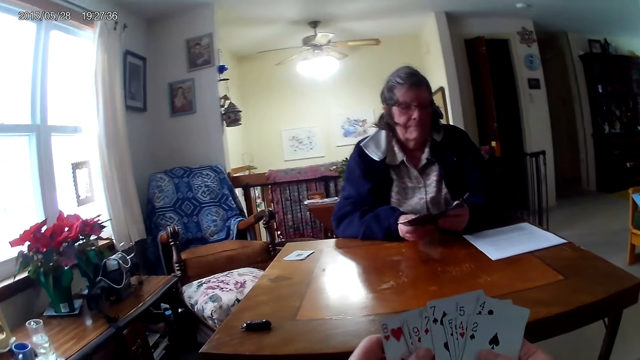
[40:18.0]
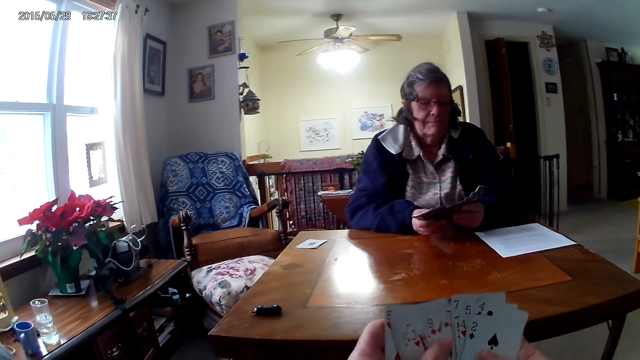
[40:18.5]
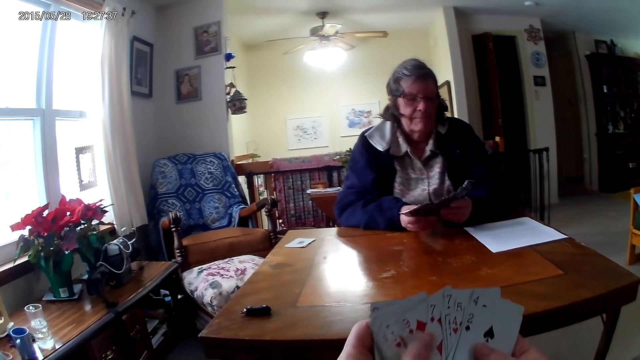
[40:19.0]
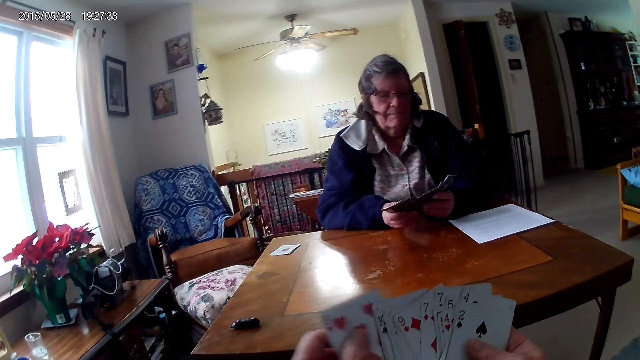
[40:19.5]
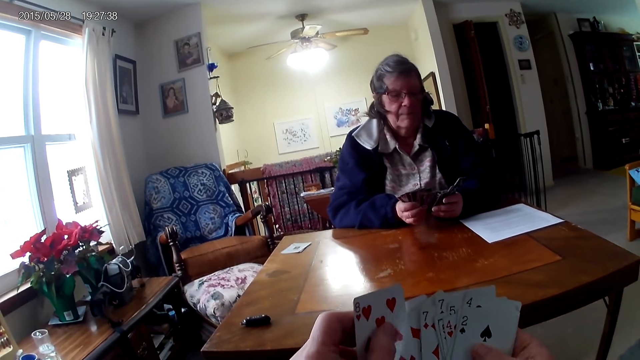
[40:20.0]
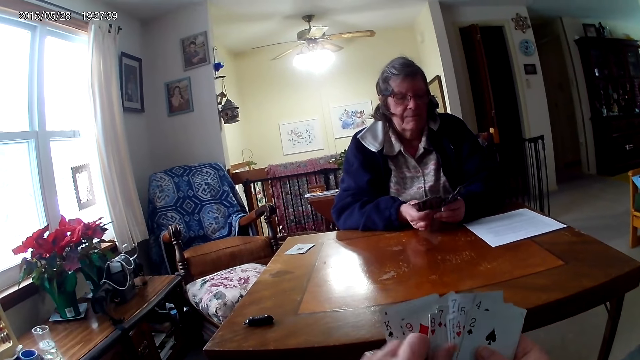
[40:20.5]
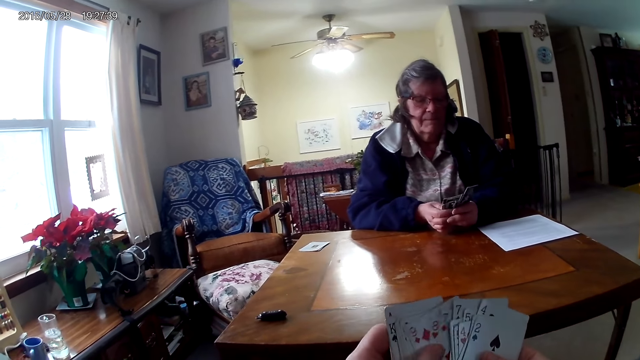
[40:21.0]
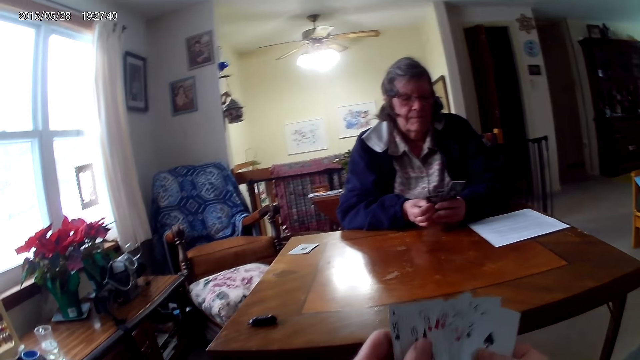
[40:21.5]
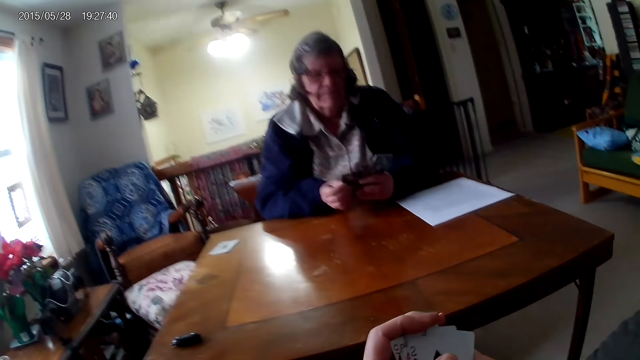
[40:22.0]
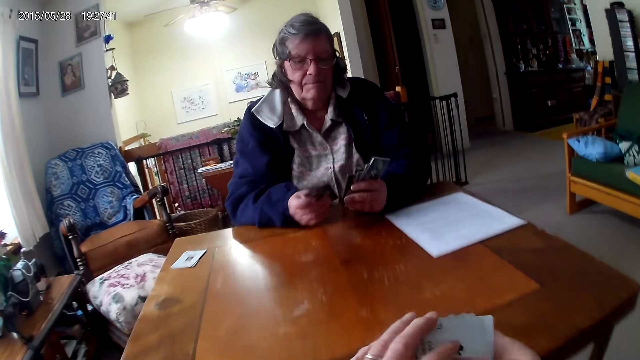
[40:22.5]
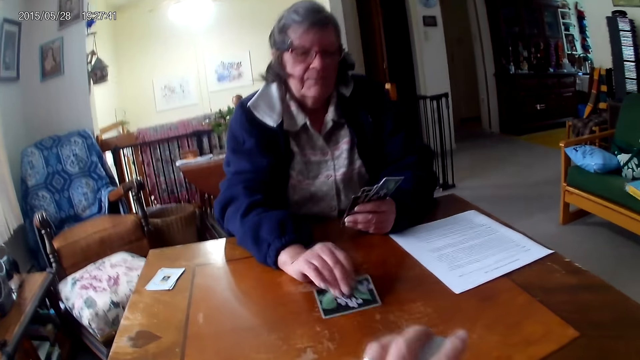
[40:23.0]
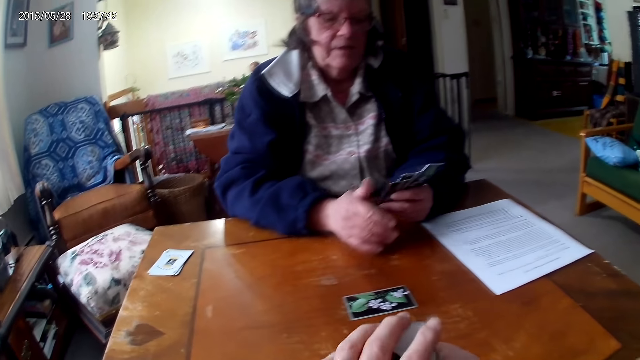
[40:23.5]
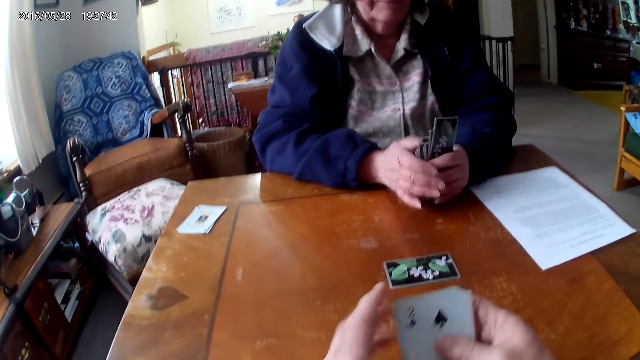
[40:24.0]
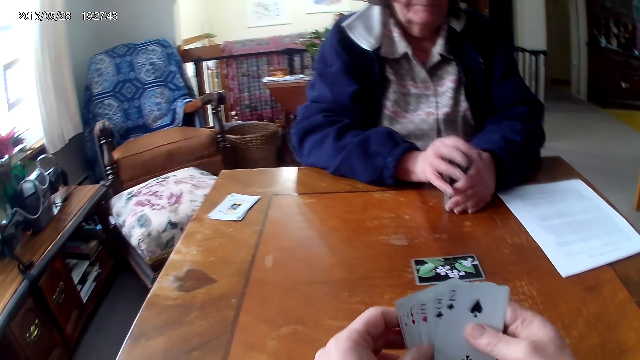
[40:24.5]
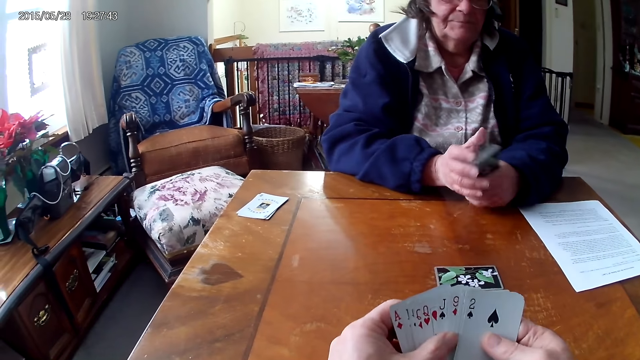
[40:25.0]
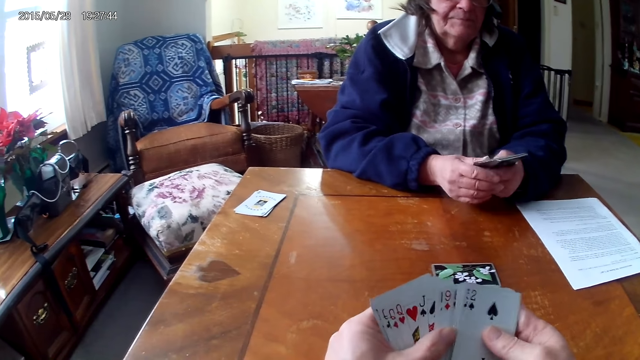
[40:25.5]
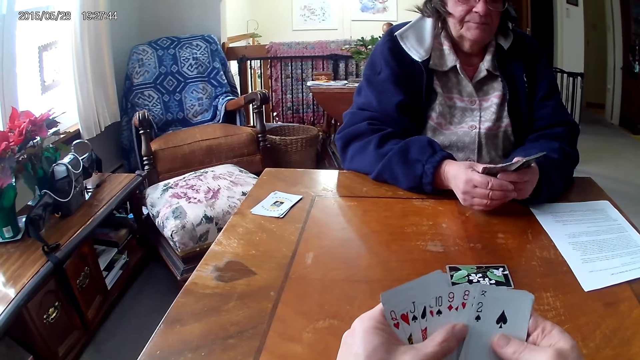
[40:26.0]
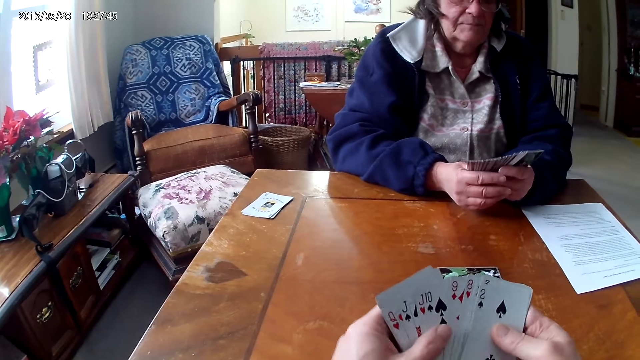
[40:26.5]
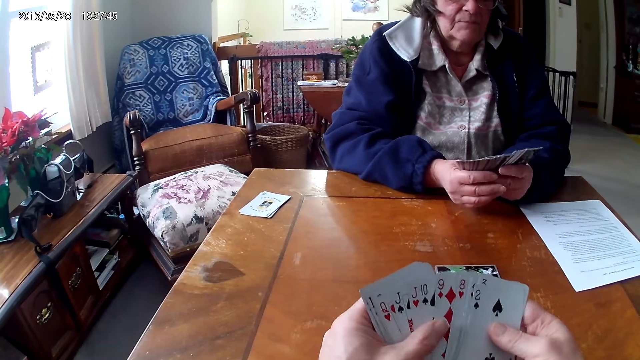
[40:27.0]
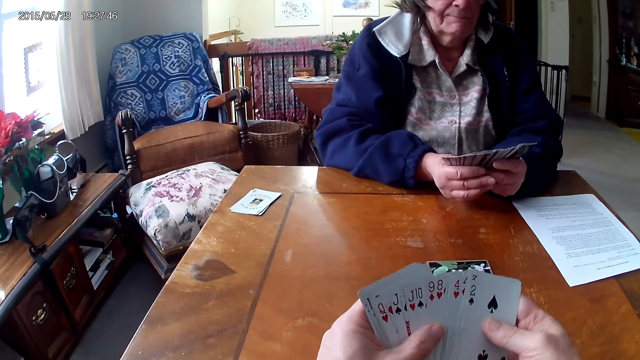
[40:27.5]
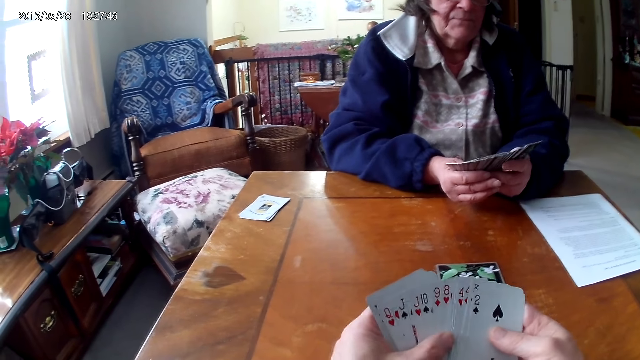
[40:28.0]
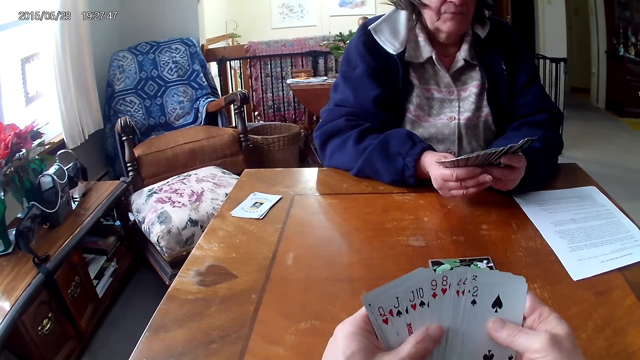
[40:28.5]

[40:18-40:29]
A woman throws a card on the table. The camera wearer arranges the cards.

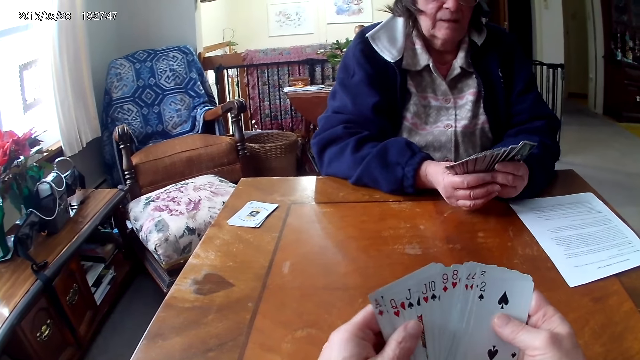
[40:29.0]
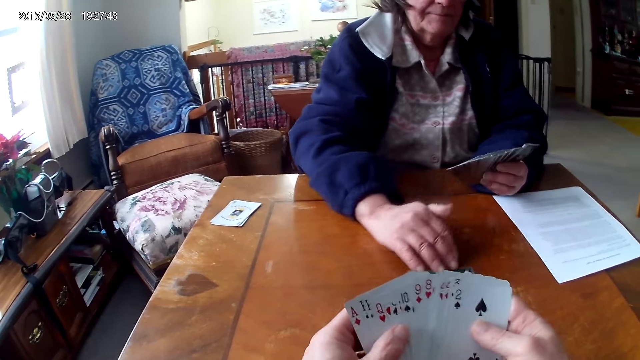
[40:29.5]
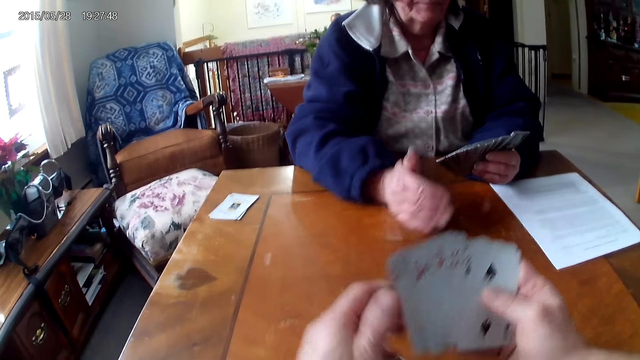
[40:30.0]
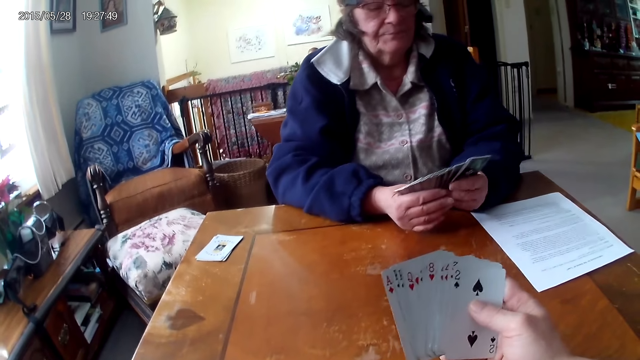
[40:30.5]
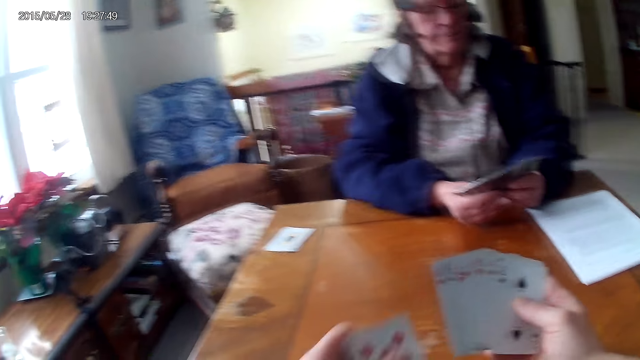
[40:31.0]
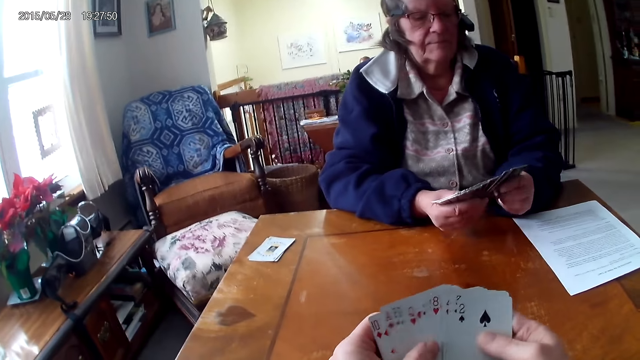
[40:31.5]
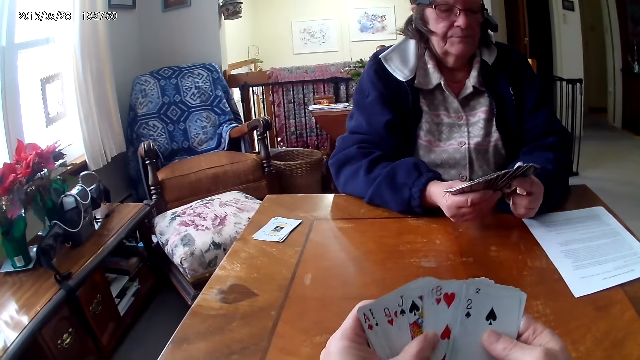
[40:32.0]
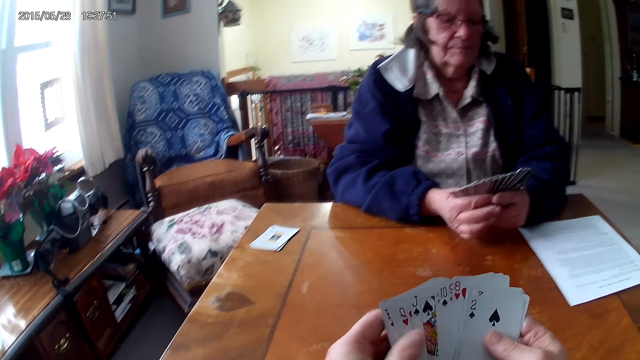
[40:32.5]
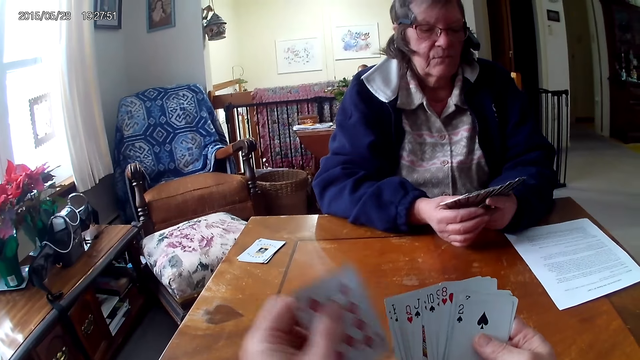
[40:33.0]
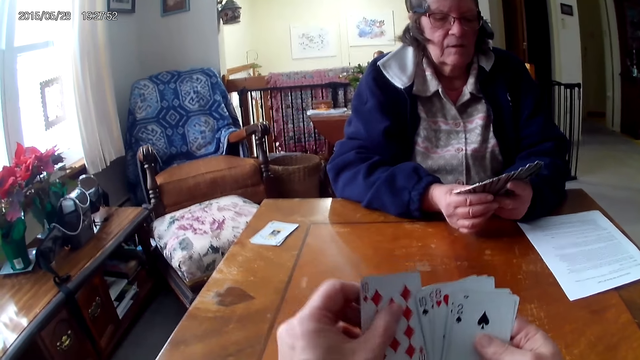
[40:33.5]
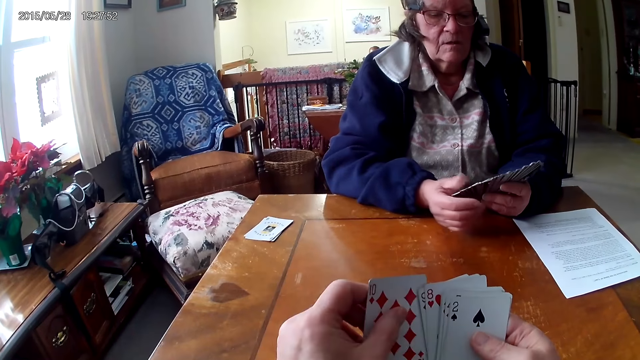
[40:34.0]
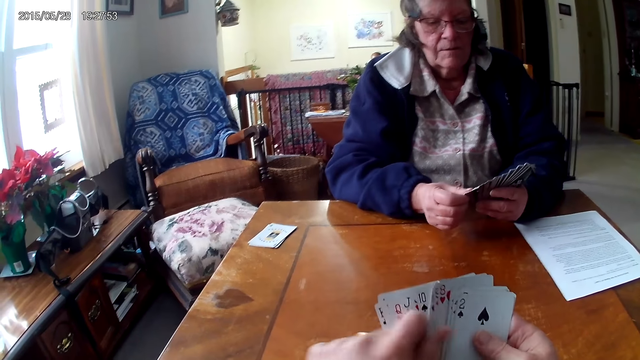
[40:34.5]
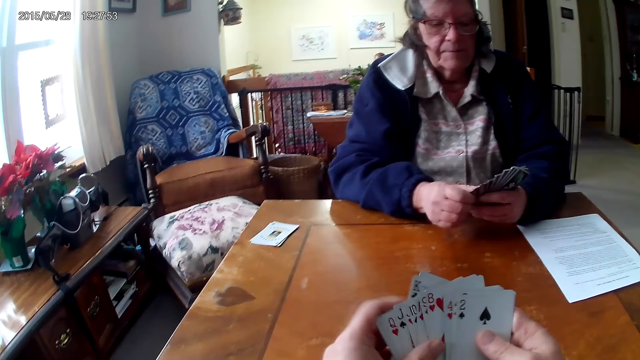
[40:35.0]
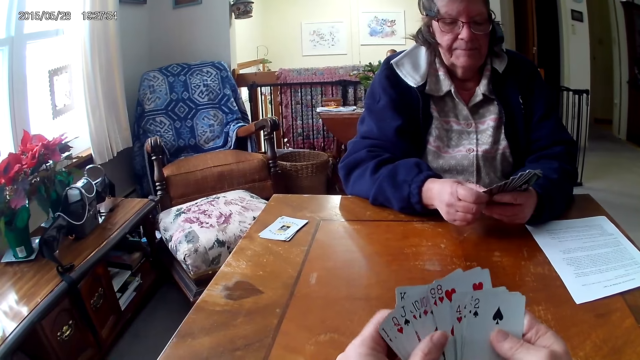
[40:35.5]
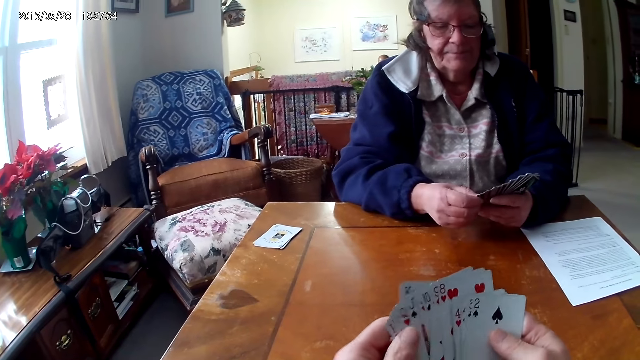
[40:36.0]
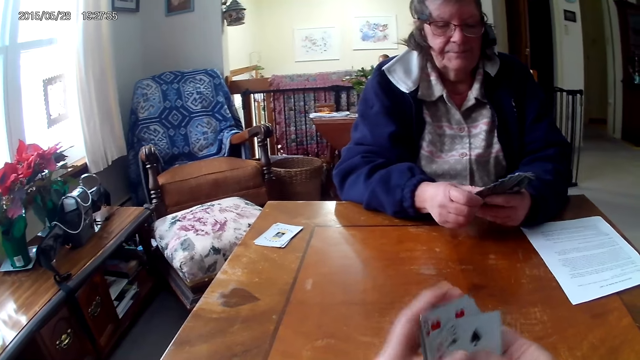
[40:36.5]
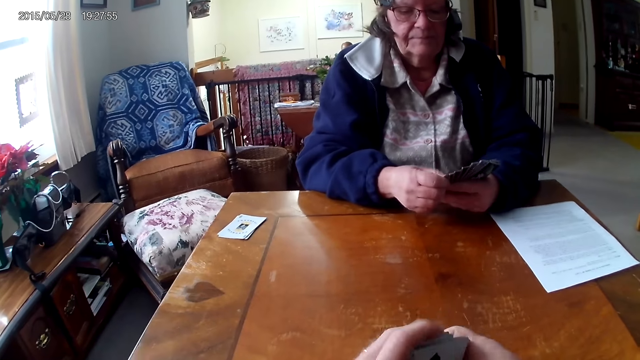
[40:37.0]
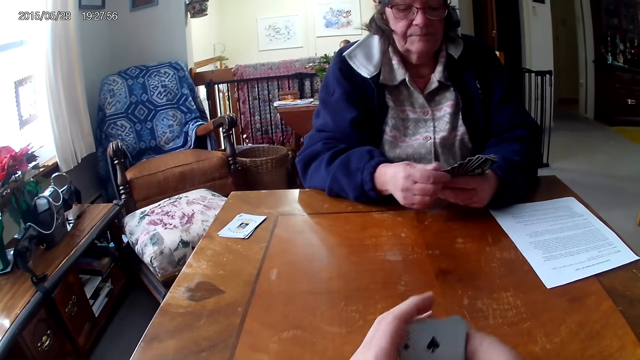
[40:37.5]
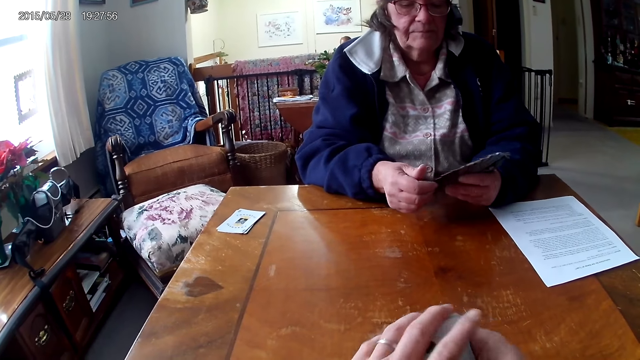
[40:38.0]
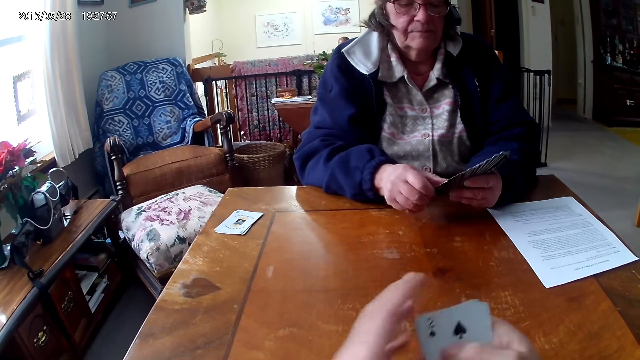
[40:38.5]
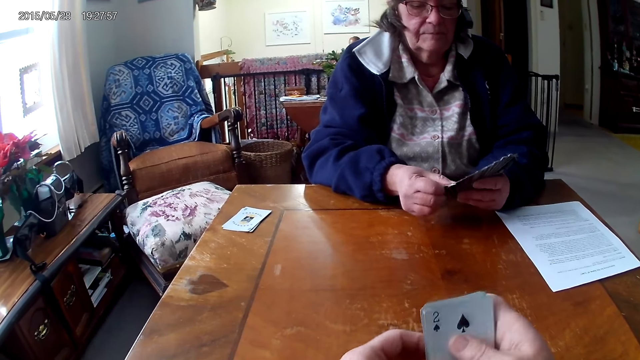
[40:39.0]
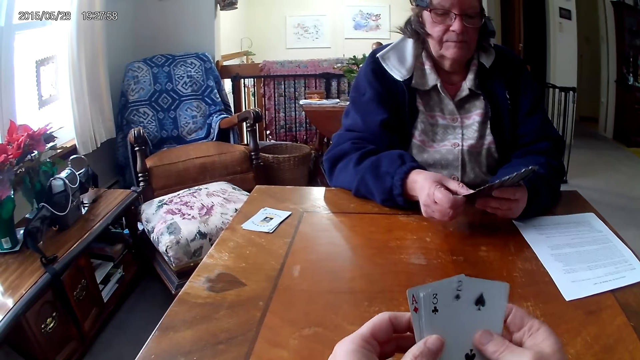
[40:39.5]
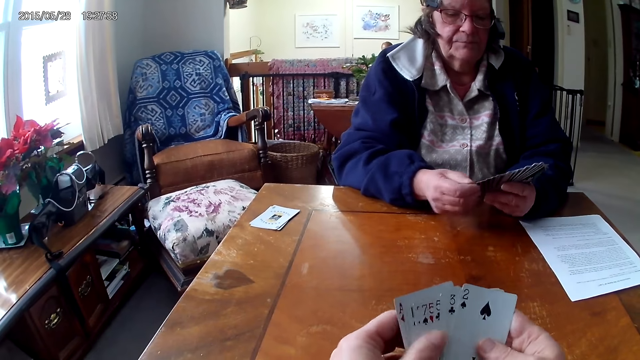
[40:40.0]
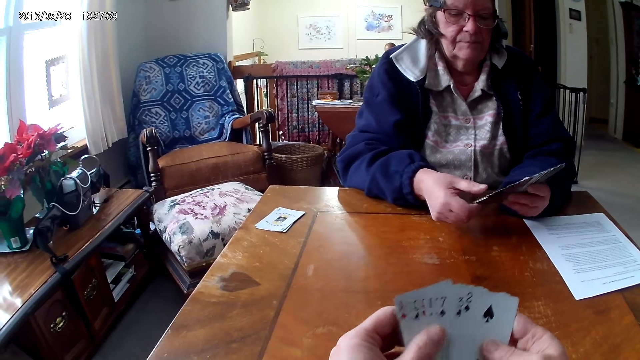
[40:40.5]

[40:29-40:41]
A woman pushes the cards. The camera wearer picks the card from the table. They arrange the cards.
